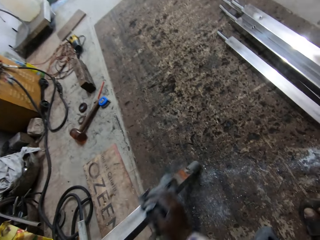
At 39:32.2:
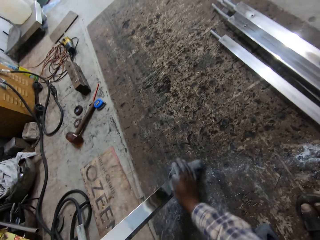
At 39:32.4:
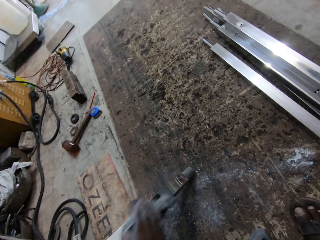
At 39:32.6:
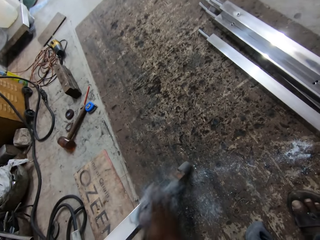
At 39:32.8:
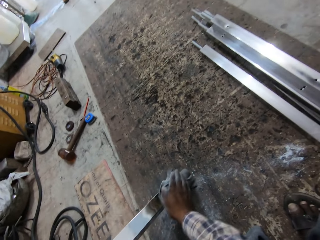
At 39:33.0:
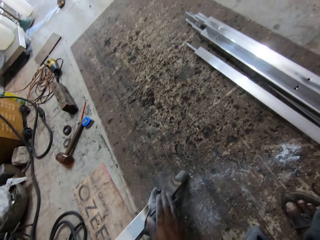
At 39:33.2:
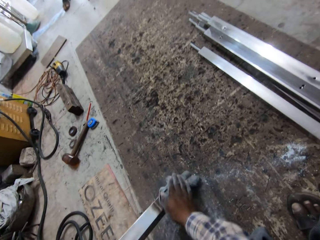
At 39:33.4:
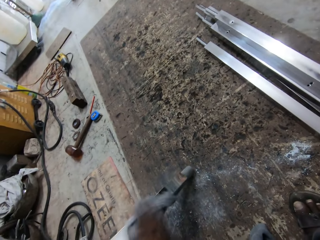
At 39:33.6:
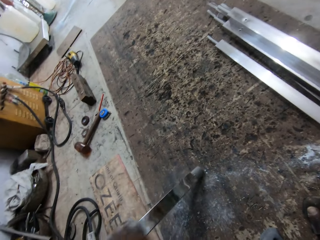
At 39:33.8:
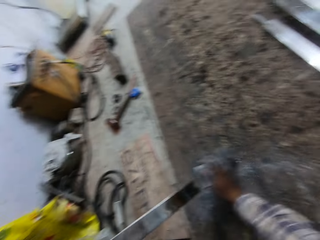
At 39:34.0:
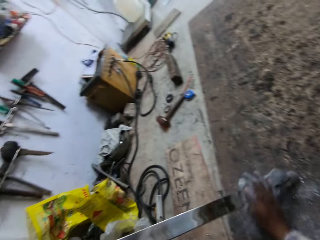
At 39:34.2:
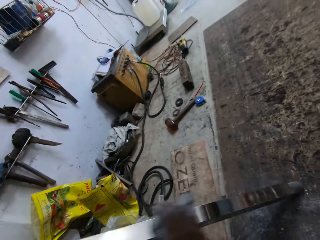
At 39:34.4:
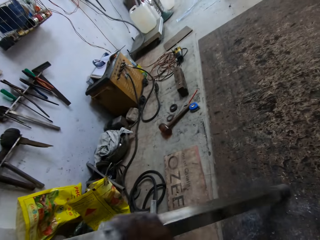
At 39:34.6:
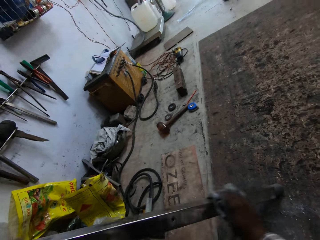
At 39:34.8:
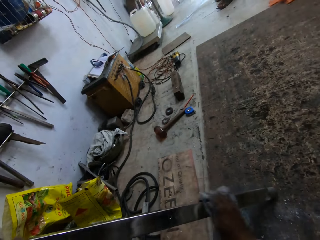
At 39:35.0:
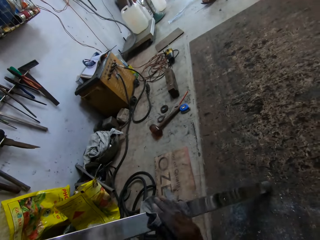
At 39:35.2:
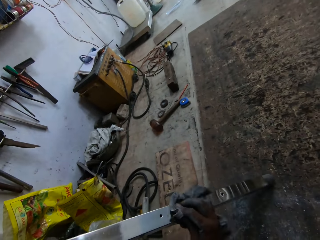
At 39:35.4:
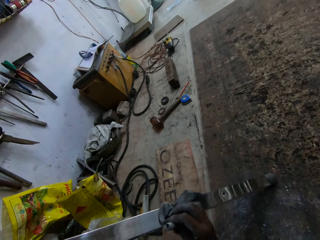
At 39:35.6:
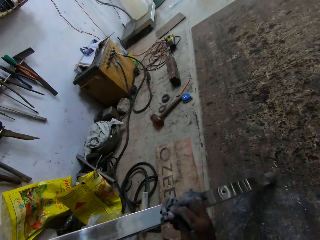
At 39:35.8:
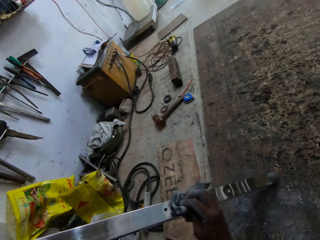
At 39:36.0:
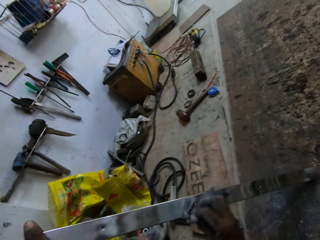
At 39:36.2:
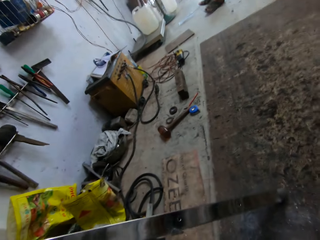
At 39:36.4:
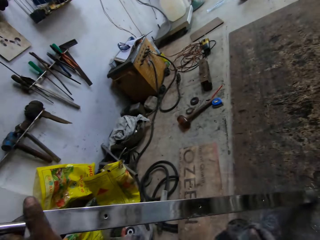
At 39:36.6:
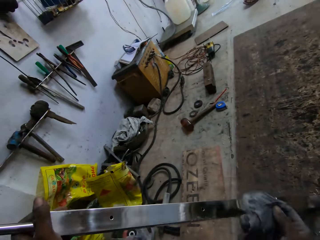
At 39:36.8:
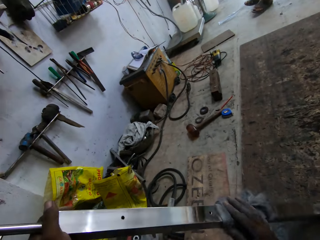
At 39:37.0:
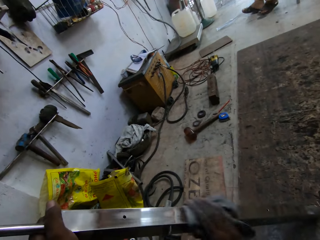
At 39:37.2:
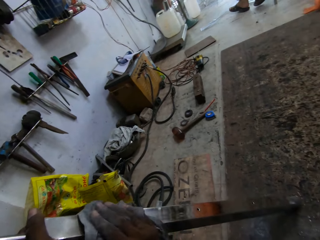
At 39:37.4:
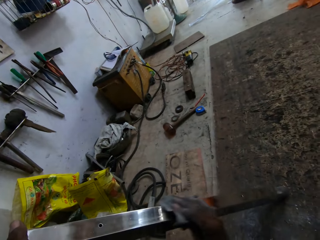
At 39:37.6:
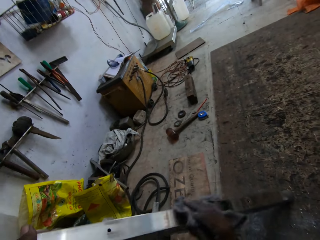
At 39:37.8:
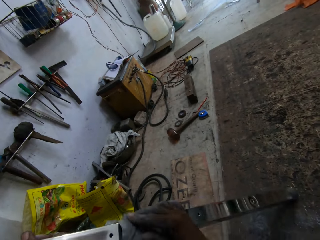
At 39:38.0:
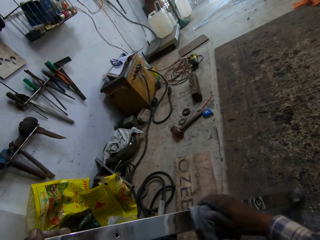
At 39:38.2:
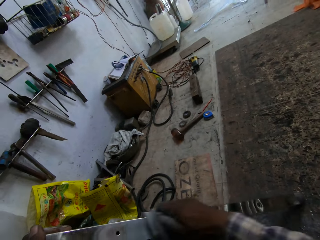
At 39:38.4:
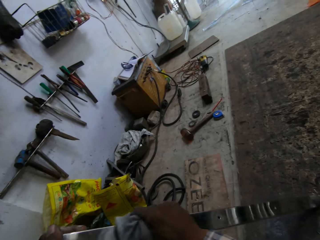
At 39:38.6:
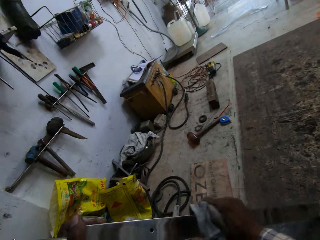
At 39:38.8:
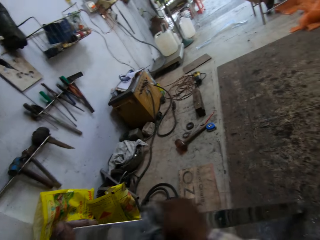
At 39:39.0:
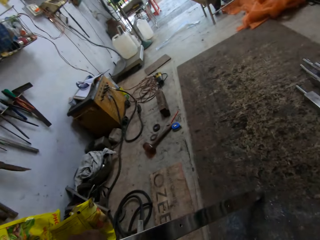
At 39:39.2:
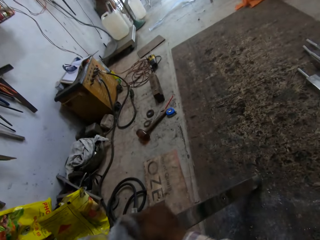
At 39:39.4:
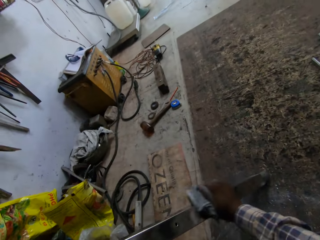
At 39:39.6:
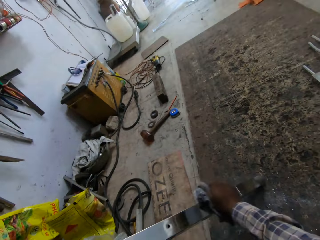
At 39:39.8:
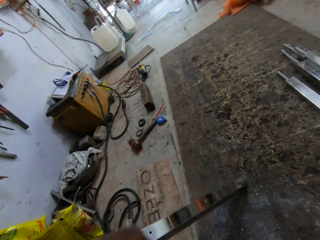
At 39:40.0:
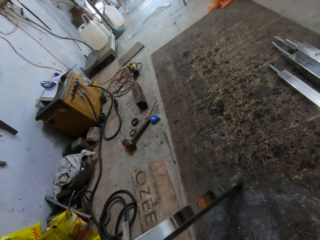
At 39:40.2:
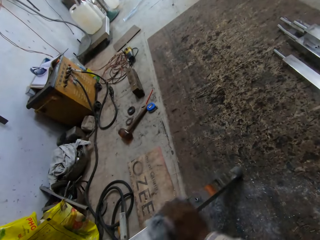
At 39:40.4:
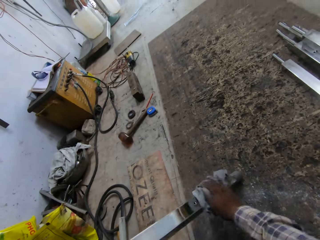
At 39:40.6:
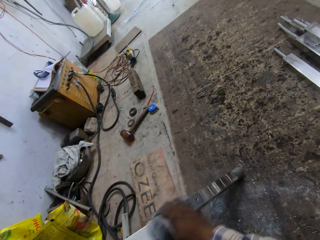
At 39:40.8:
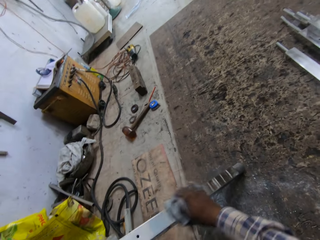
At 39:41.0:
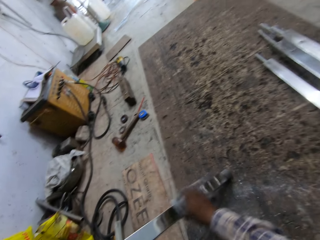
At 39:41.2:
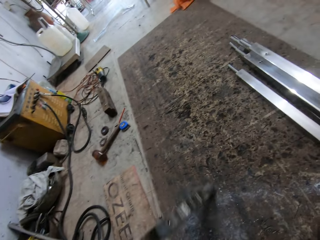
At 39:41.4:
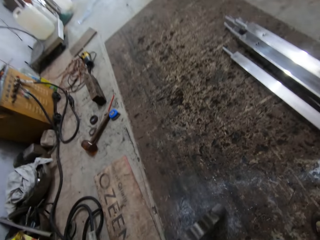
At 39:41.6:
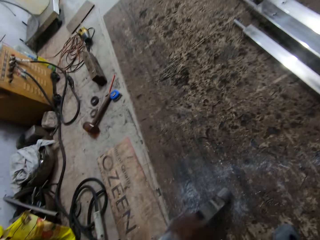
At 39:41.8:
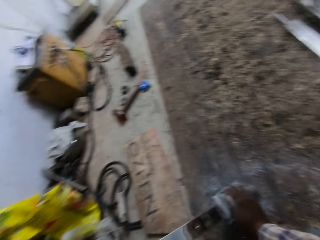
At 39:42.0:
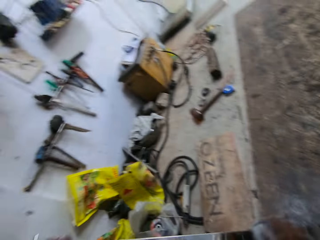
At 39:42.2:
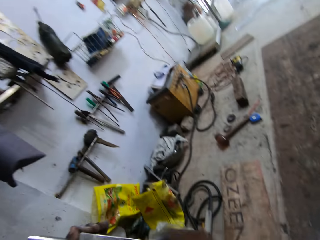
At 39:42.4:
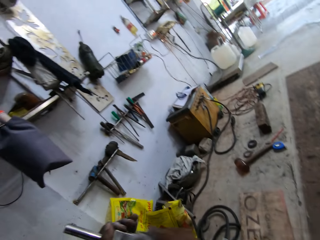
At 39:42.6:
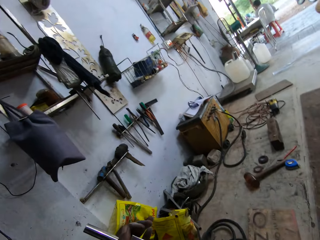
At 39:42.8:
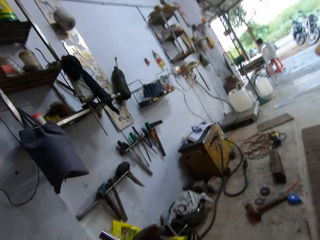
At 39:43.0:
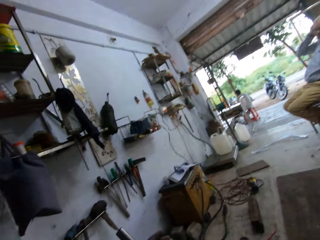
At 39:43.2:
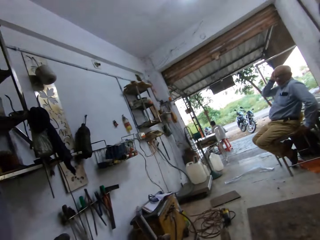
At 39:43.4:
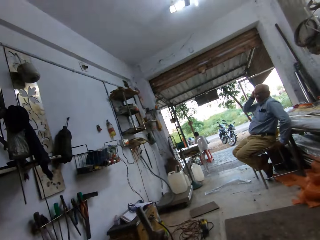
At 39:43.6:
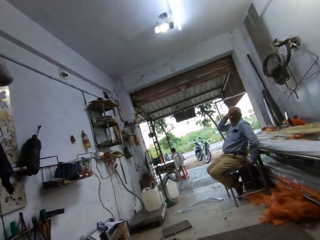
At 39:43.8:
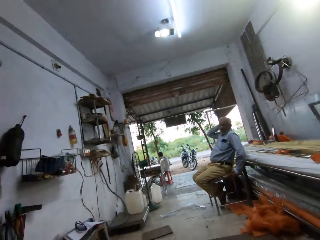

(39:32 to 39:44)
The camera wearer wipes the metal with a towel. They wipe it again.

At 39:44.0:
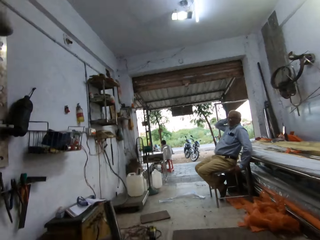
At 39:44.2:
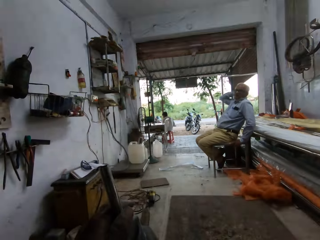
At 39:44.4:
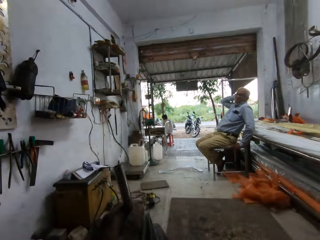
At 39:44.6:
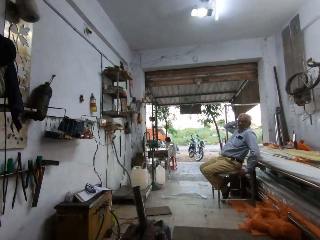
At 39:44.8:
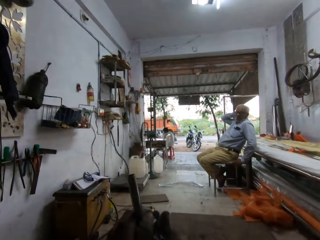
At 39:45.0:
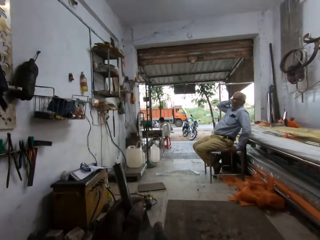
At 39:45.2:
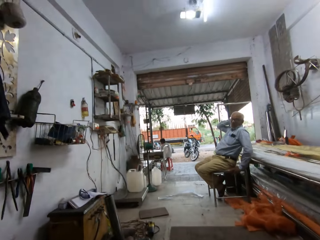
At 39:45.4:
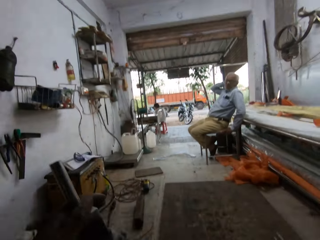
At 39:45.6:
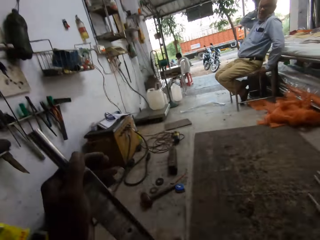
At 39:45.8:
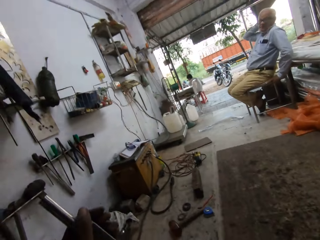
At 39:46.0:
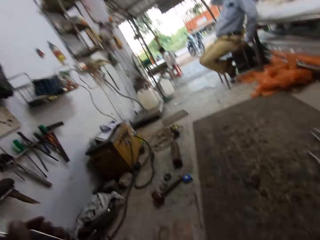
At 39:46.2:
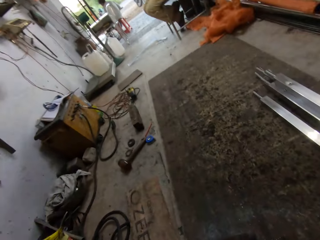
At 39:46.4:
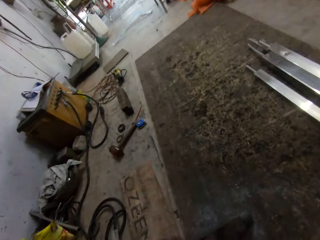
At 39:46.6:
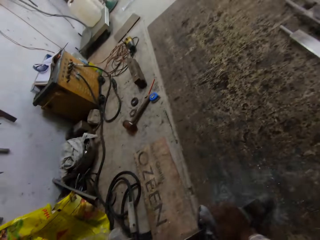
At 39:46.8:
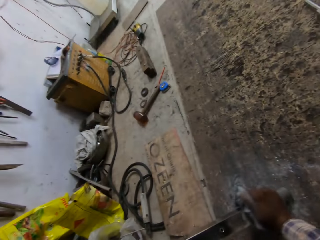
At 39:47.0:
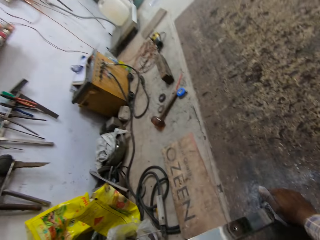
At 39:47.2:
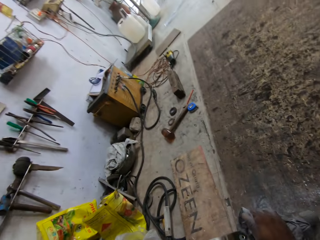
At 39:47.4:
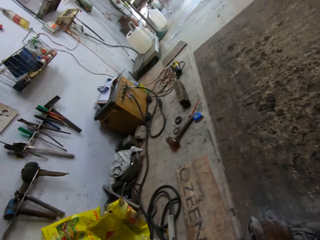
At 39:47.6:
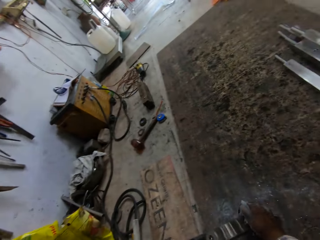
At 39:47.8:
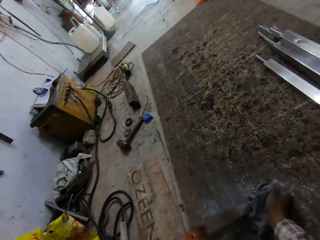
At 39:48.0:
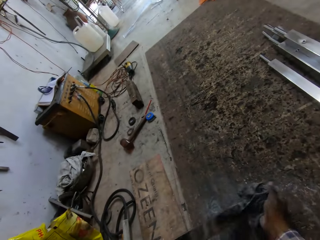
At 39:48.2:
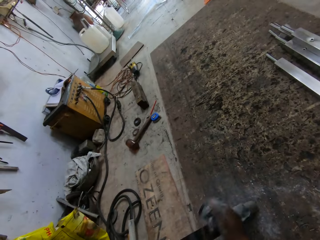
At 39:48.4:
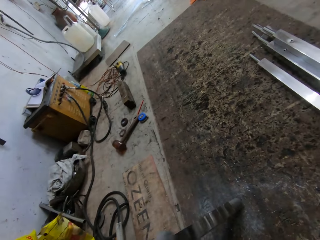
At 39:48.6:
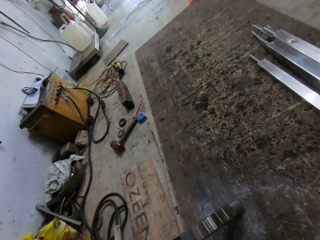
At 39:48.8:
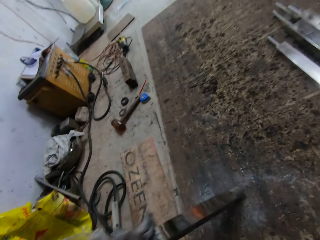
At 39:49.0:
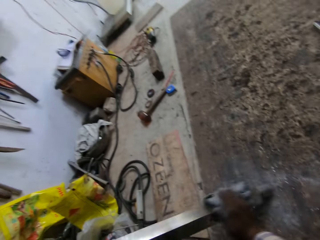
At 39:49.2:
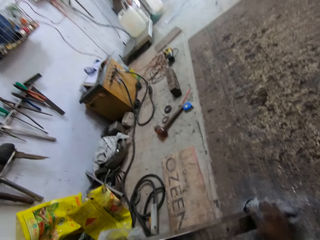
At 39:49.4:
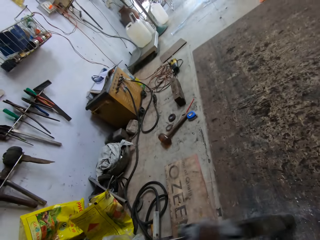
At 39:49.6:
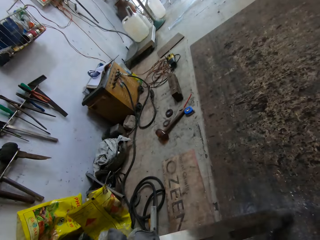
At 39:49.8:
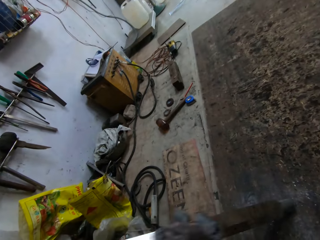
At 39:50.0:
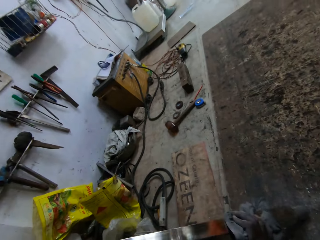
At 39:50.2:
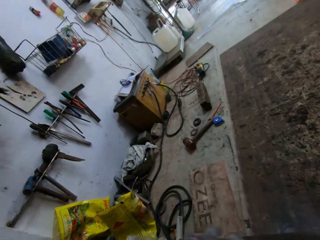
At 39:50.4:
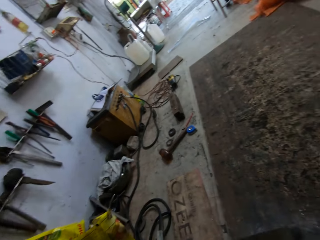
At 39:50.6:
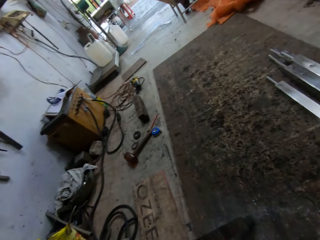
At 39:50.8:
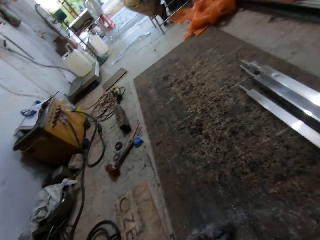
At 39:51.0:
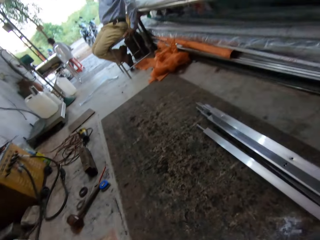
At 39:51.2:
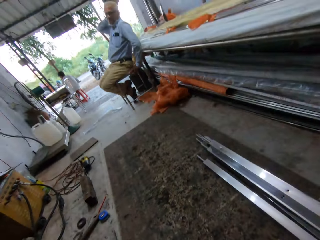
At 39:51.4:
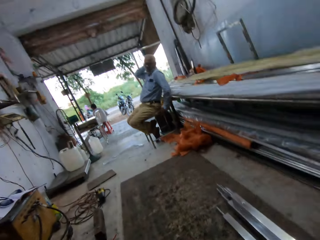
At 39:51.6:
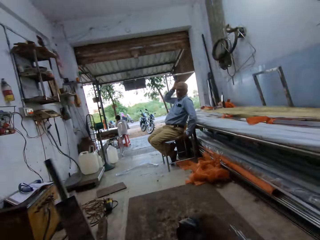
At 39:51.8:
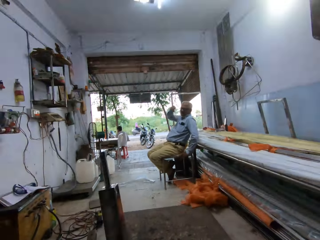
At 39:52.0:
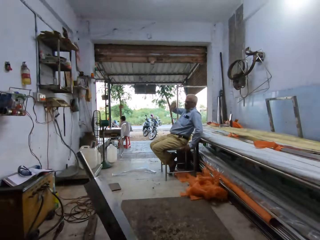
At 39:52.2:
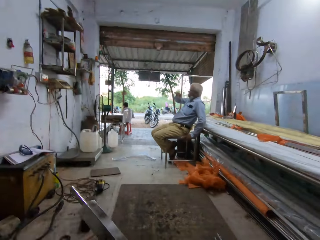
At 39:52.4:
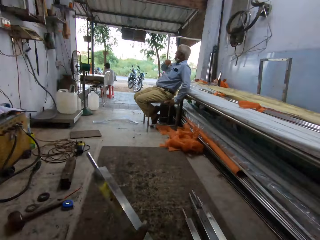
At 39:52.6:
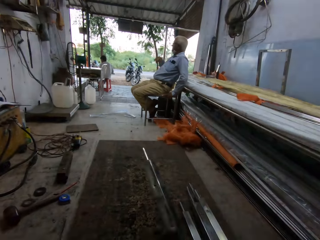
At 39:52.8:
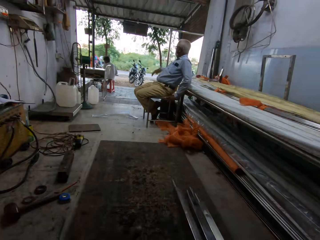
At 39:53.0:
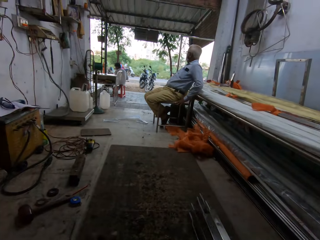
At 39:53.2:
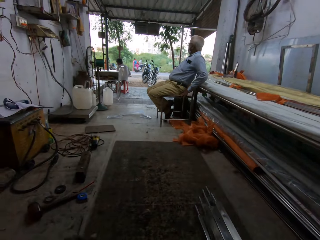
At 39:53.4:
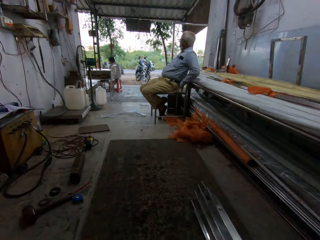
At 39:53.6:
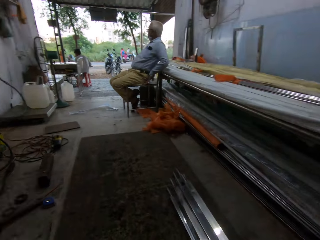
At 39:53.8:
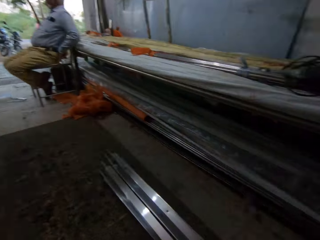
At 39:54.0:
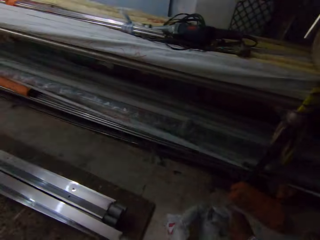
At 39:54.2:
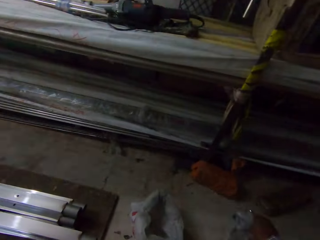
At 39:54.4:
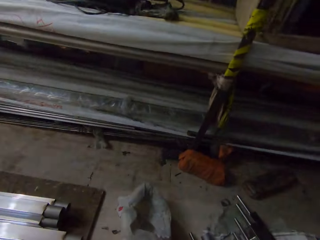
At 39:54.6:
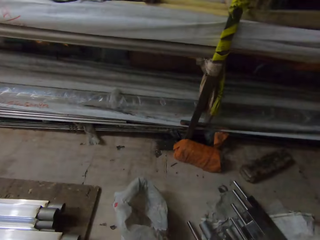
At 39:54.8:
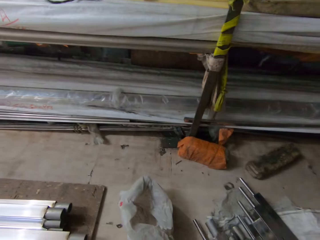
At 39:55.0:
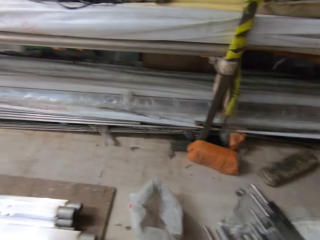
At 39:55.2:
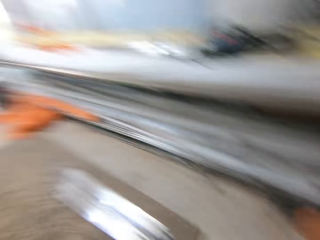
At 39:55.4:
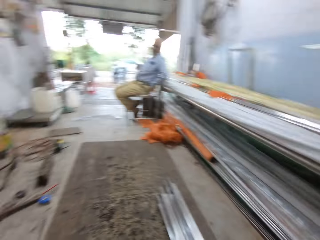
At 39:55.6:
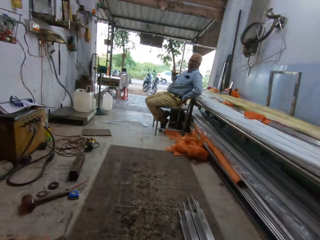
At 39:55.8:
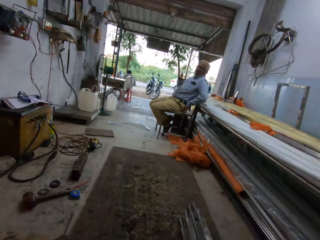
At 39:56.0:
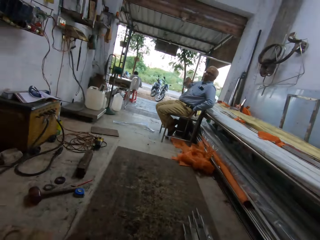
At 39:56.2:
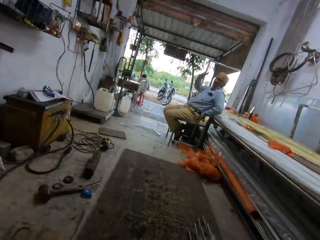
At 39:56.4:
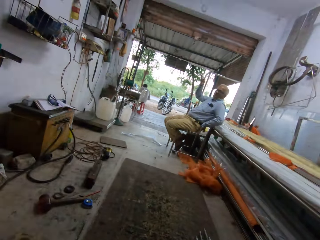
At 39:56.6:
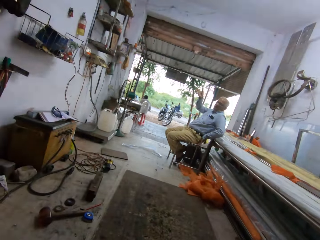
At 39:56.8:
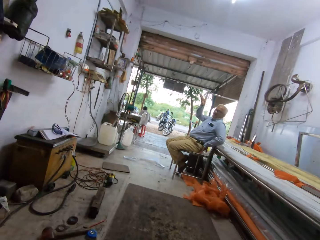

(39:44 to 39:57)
The camera wearer holds the metal. He wipes the metal with a towel. He places the metal pole on the pile of metal poles on the work surface with his right hand. He picks up a metal. A man talks to the camera wearer.
